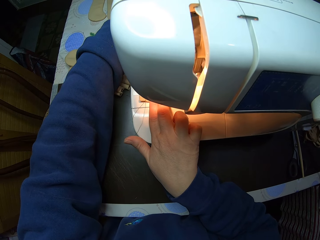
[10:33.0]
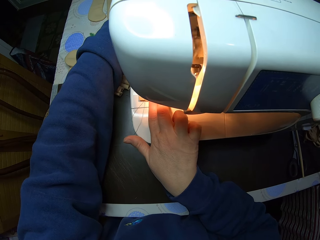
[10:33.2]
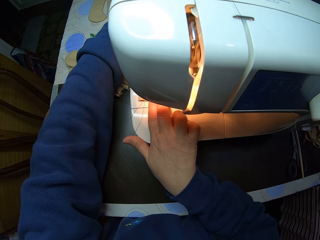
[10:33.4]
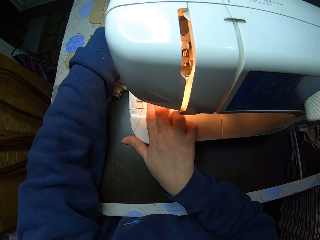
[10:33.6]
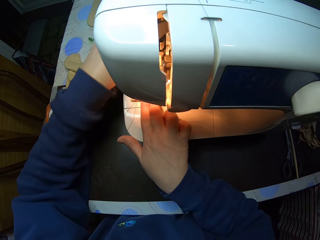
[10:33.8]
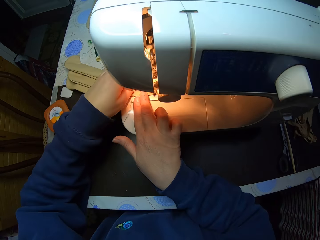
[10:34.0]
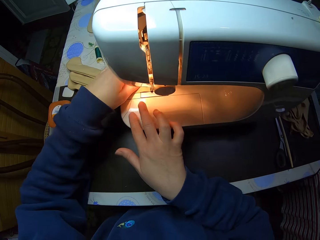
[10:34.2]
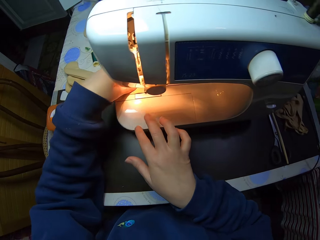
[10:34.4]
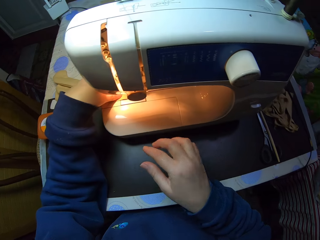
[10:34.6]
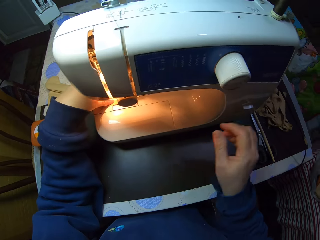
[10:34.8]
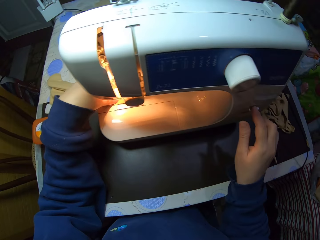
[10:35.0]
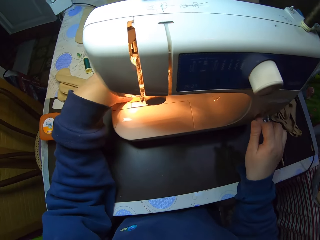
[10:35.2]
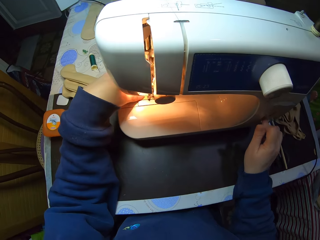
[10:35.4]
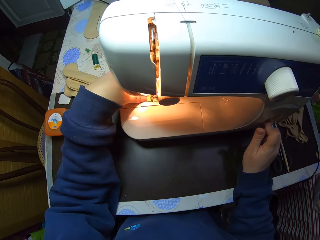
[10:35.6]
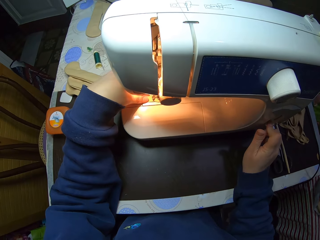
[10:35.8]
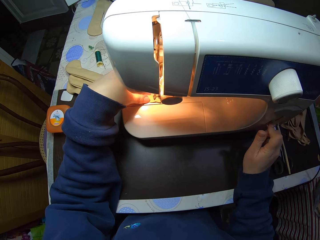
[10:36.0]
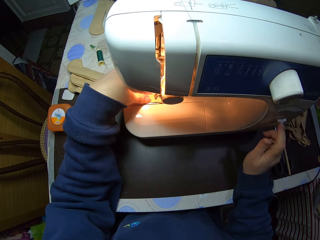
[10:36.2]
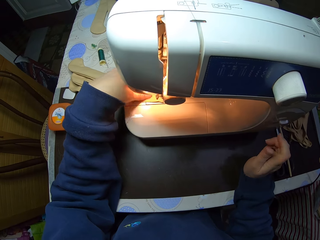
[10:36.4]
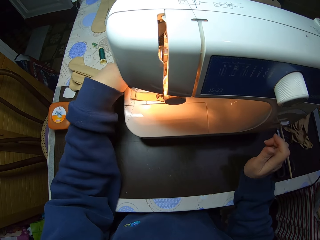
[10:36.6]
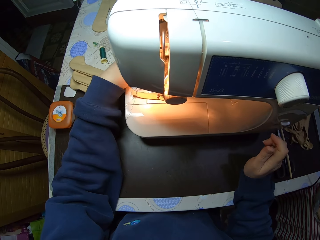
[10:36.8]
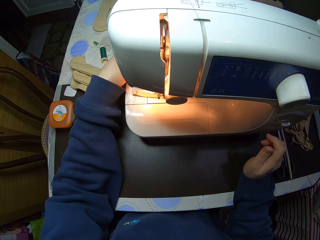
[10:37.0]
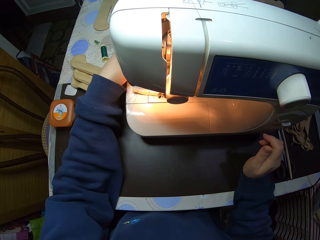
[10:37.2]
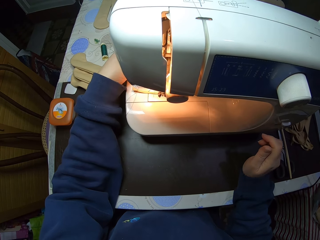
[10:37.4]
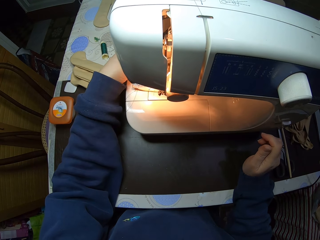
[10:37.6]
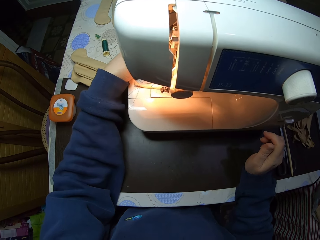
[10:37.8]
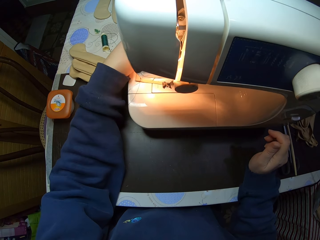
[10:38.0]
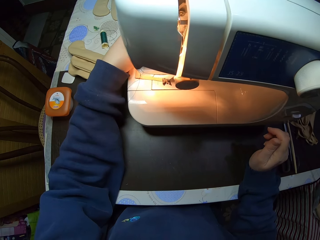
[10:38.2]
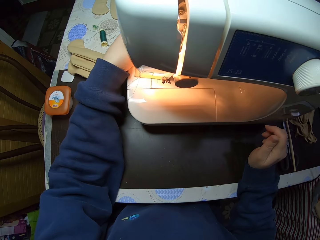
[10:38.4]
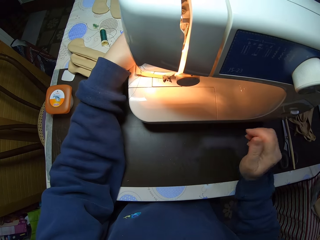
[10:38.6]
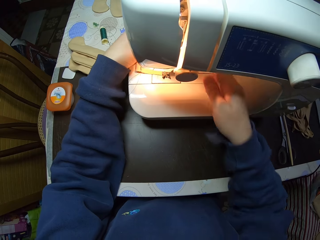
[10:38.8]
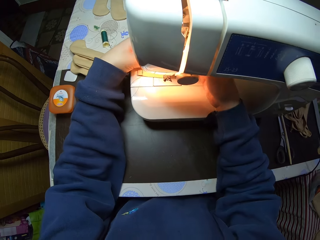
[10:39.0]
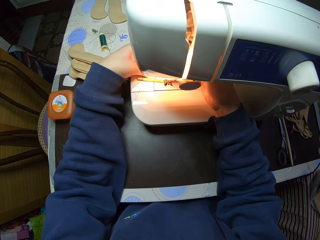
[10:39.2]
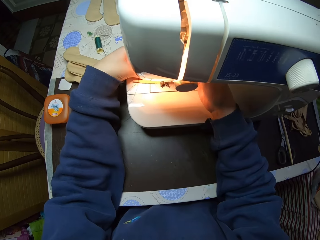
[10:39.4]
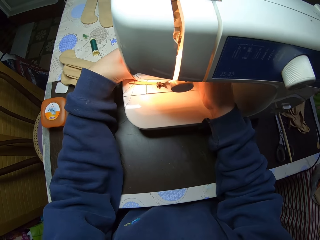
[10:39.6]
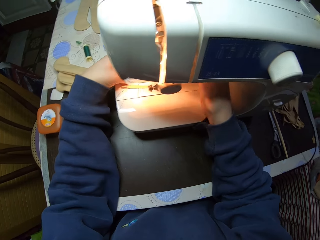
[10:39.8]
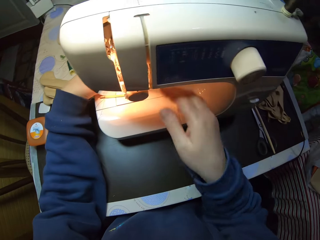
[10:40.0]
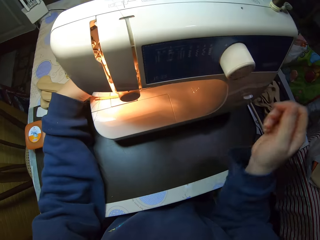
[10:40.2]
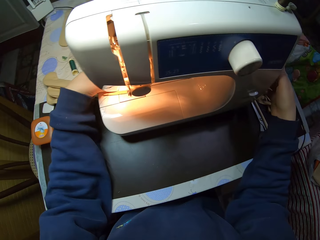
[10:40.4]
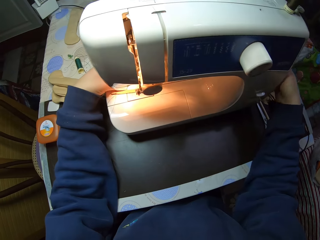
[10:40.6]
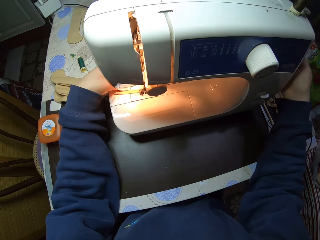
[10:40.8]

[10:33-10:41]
The camera wearer operates the sewing machine with her right hand. She sets the sewing machine. She moves the hand. She holds the material on the sewing machine with both hands.

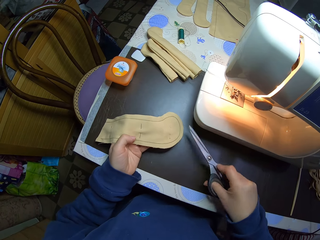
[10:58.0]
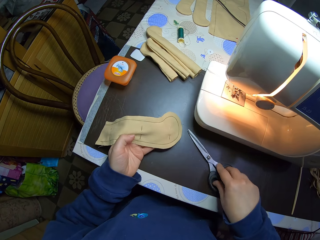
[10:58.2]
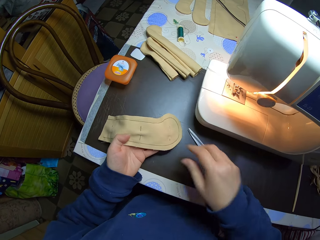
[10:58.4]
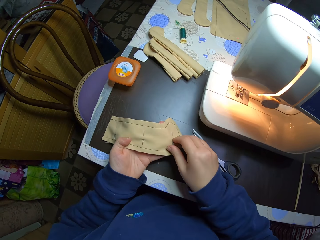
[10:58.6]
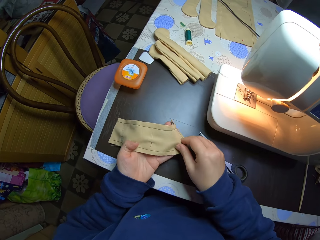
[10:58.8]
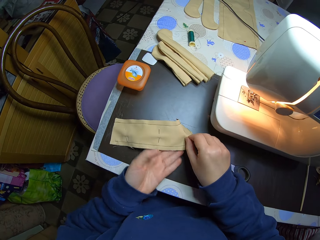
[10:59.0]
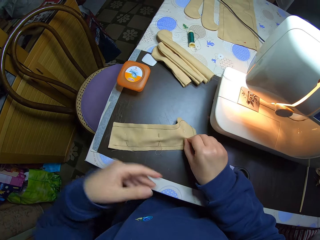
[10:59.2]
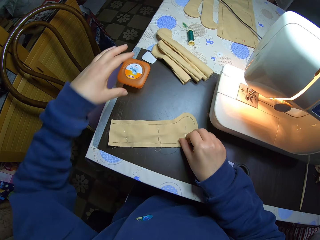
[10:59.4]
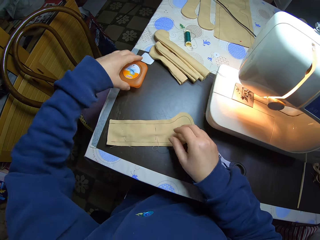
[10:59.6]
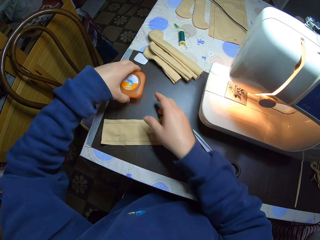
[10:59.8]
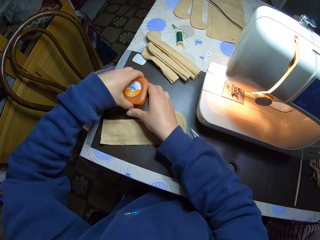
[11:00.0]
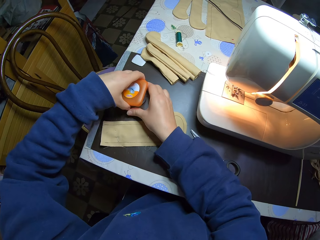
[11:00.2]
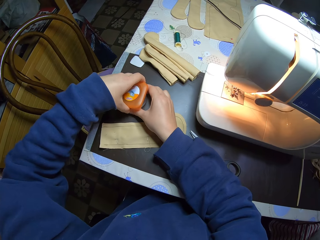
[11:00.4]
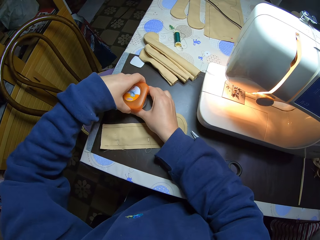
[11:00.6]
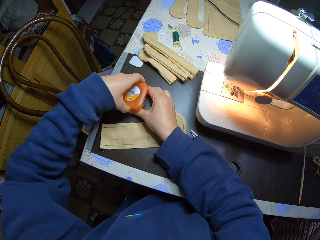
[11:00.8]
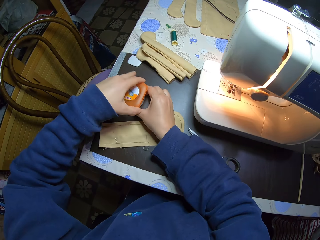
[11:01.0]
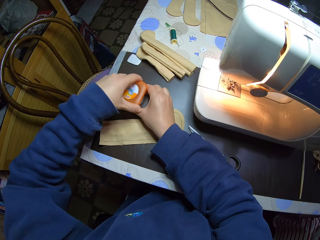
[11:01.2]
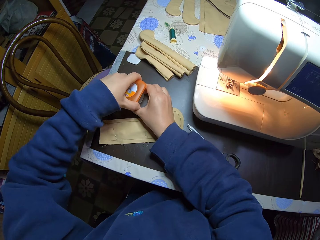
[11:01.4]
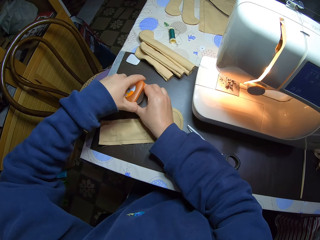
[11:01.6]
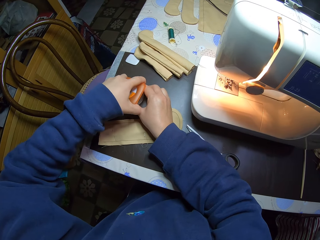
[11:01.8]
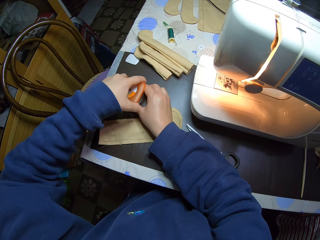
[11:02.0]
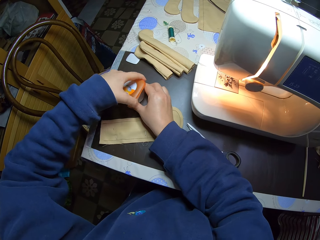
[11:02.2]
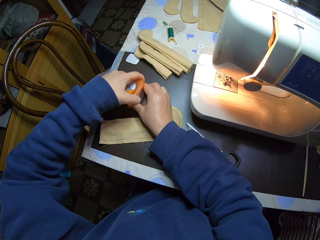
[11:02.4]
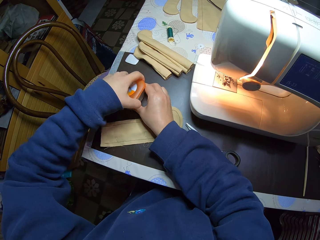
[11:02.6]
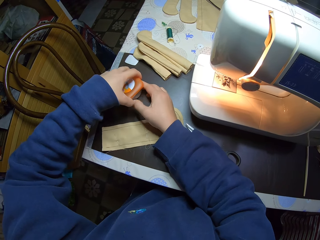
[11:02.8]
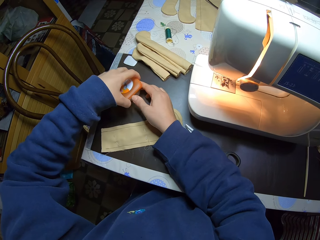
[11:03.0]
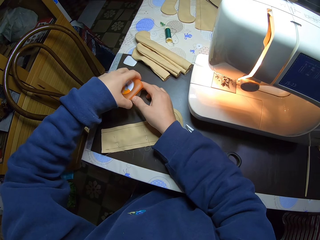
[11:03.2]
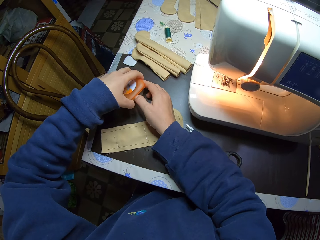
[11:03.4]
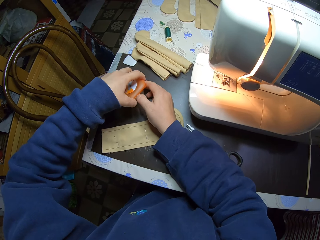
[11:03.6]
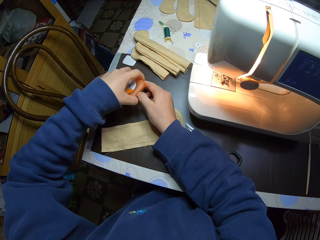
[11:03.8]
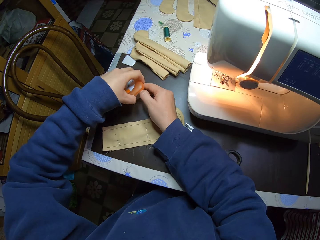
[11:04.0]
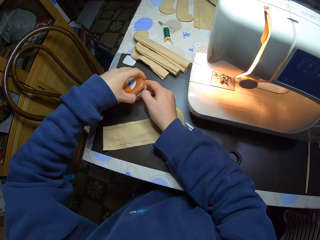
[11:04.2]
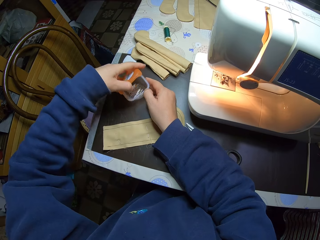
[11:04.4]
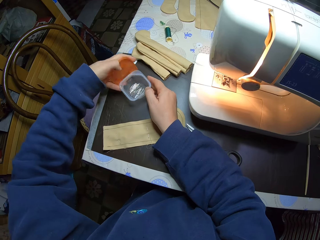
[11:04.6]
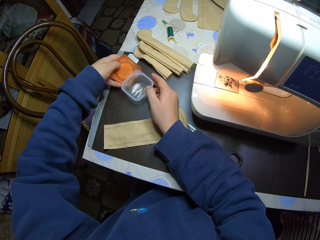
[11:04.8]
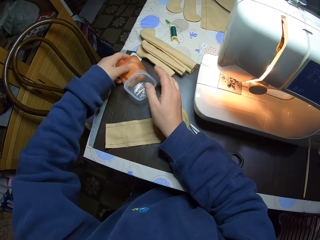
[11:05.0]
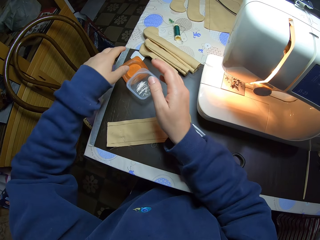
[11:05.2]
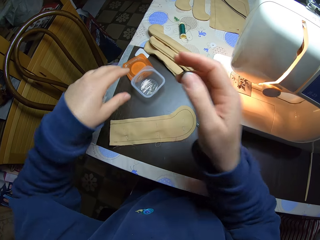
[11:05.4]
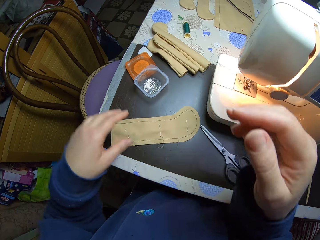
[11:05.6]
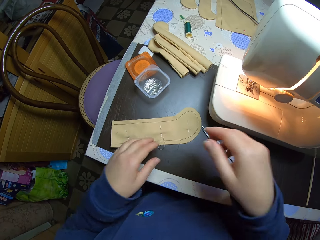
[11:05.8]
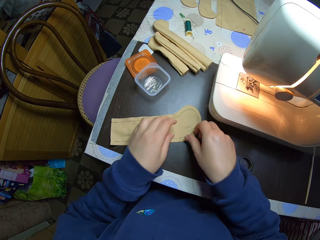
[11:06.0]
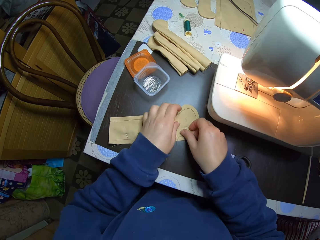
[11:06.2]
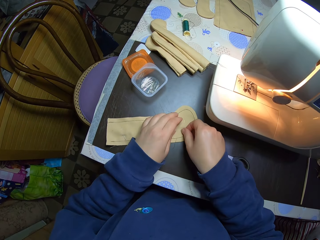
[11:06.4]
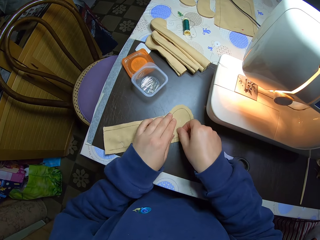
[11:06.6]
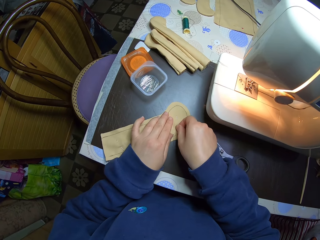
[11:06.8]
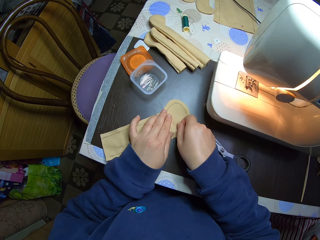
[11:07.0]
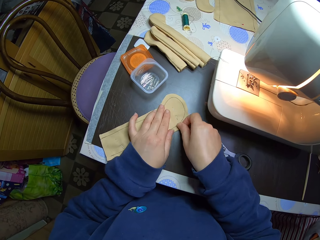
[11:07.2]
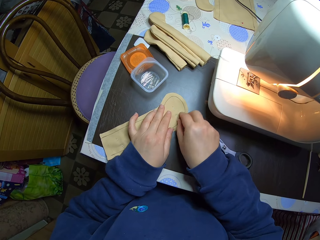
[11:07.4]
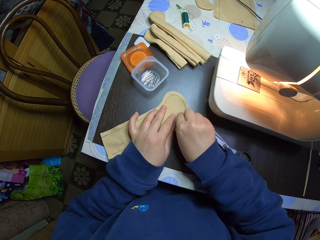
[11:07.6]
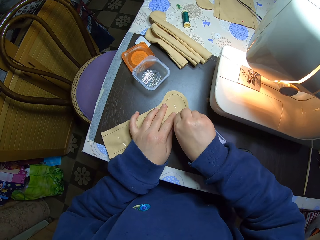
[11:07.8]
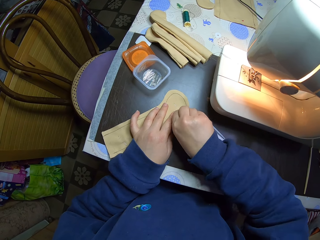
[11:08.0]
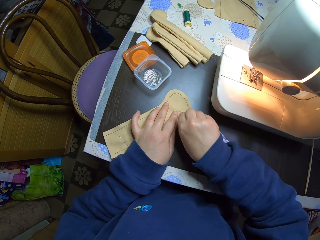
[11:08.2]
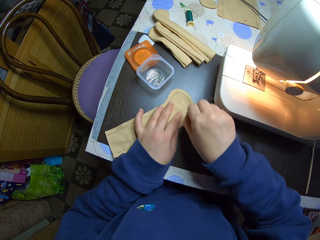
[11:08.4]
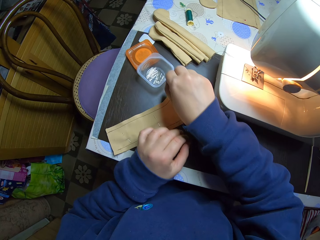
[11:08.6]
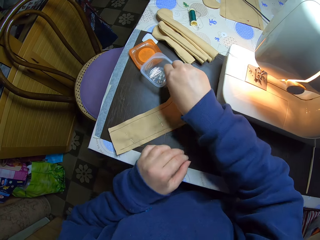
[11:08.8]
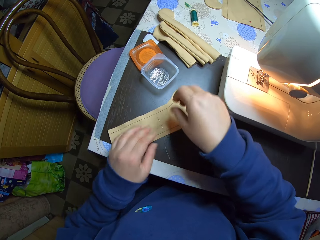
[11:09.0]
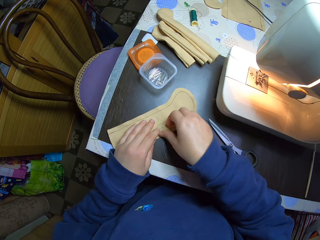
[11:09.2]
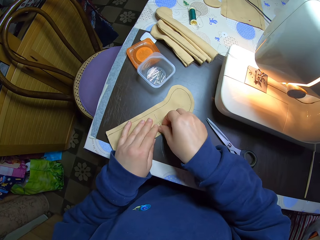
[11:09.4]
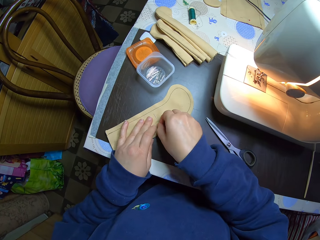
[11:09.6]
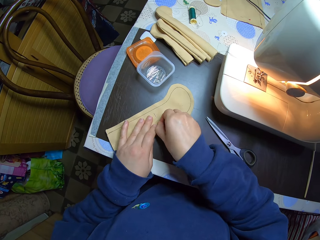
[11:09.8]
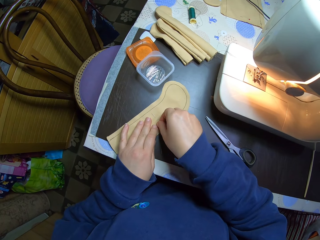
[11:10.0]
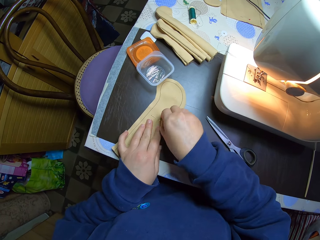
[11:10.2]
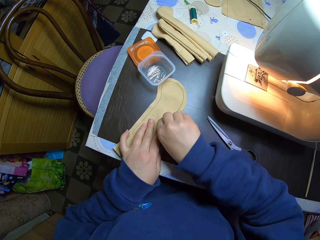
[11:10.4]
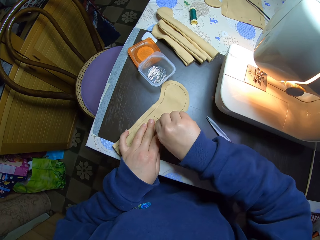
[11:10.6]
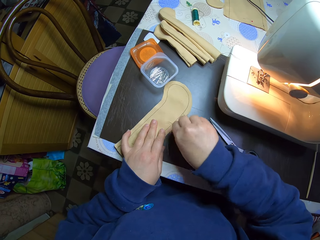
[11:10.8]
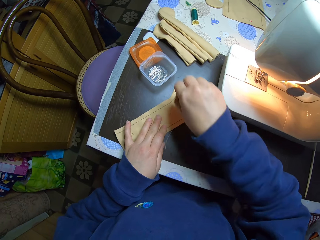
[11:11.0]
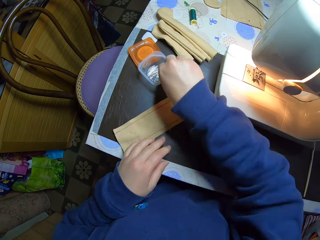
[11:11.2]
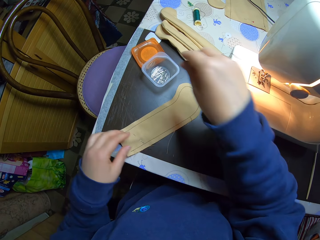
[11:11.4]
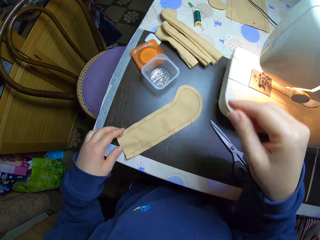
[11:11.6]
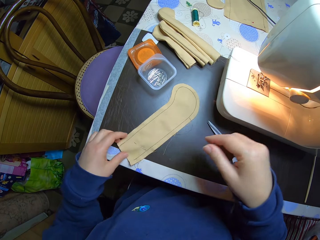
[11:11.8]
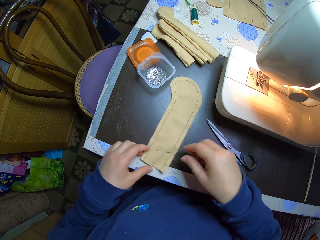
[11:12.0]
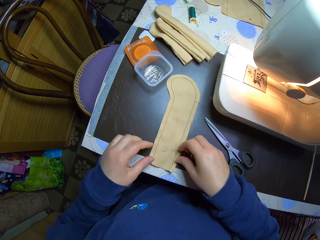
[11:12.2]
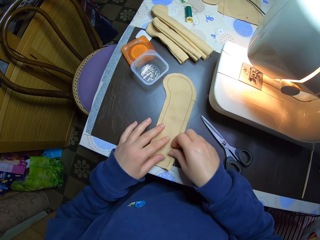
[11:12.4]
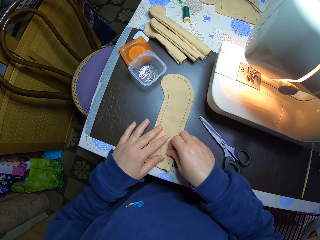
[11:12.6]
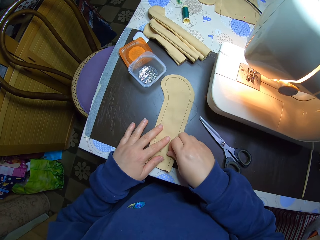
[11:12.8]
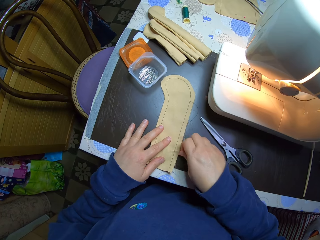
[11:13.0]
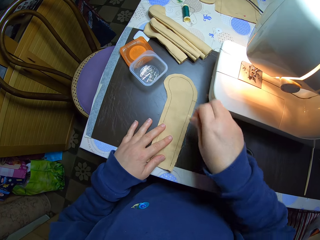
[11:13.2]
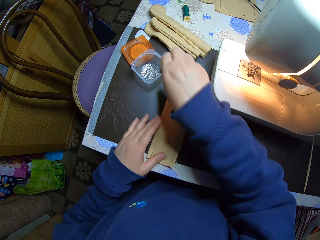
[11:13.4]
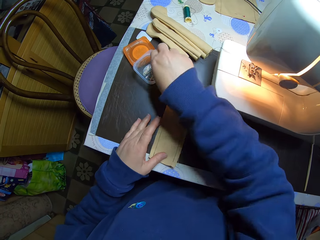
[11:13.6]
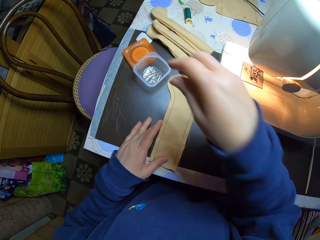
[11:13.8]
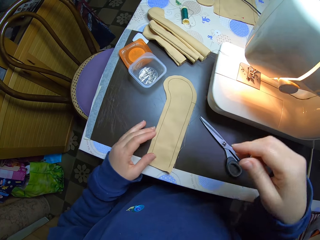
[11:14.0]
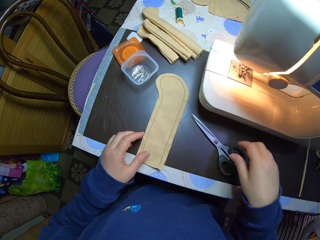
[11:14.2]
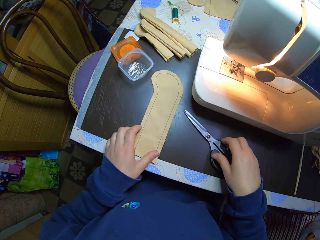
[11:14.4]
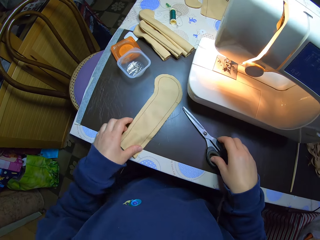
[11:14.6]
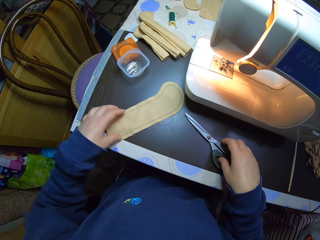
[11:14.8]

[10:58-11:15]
The camera wearer drops the scissors on the table with her right hand. She holds the material on the table with both hands. She holds a pin box on the table with both hands. She opens the pin box on the table with her left hand. She holds the material on the table with both hands. She picks a pin from the material with her right hand. She drops the pin in the pin box with her right hand. She moves the hand. She picks a pin from the material with her right hand. She drops the pin in the pin box with her right hand. She holds the material on the table with both hands. She picks a pin from the material with her right hand. She drops the pin in the pin box with her right hand.
